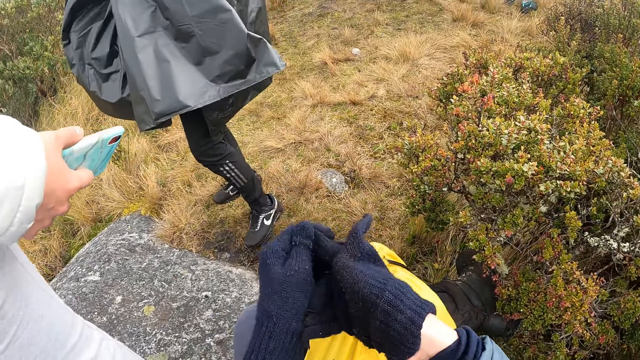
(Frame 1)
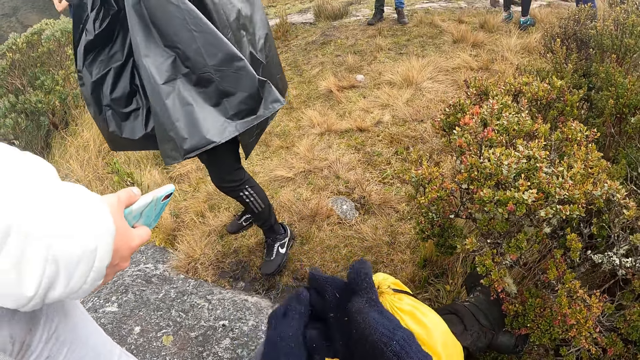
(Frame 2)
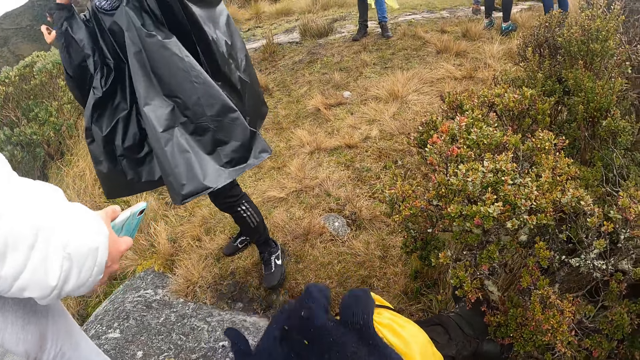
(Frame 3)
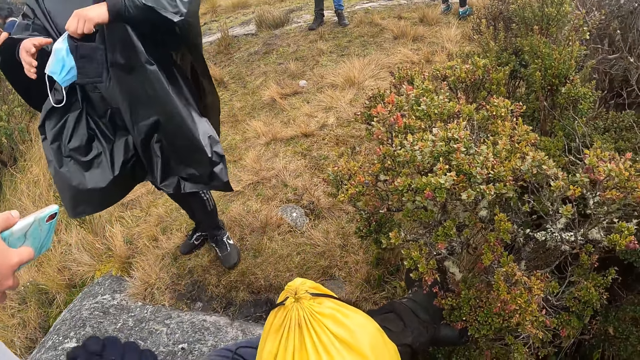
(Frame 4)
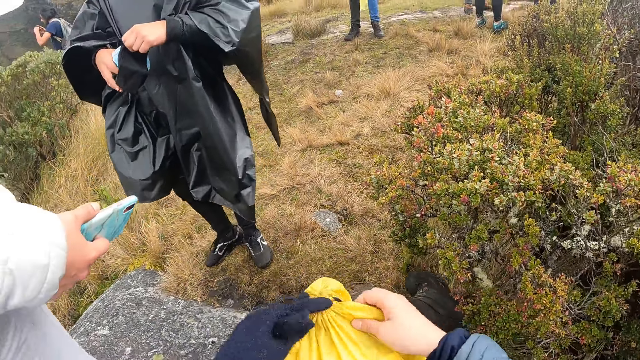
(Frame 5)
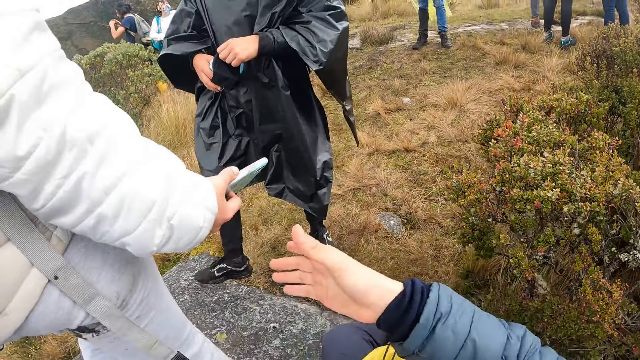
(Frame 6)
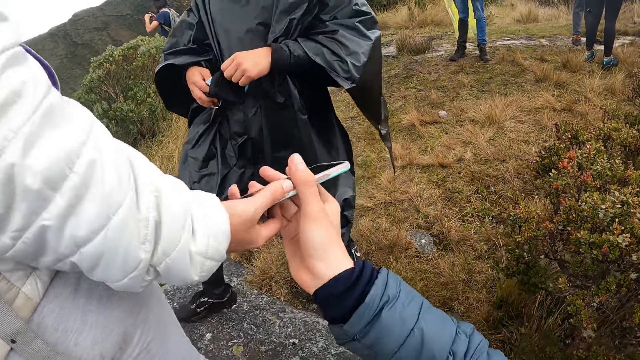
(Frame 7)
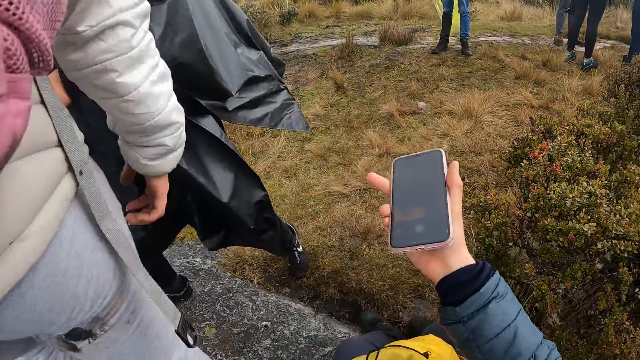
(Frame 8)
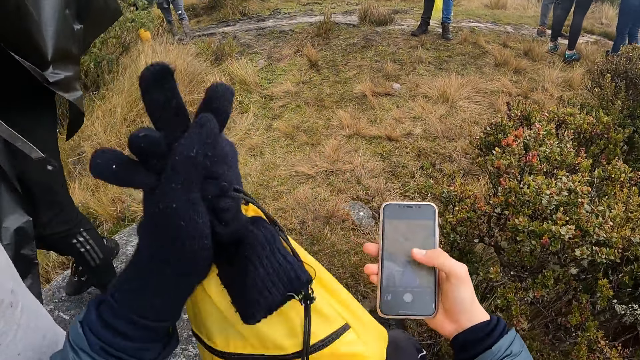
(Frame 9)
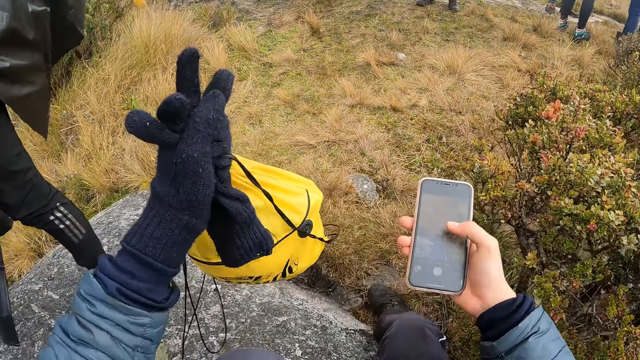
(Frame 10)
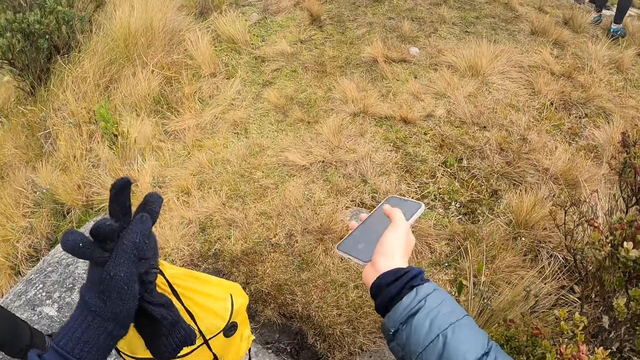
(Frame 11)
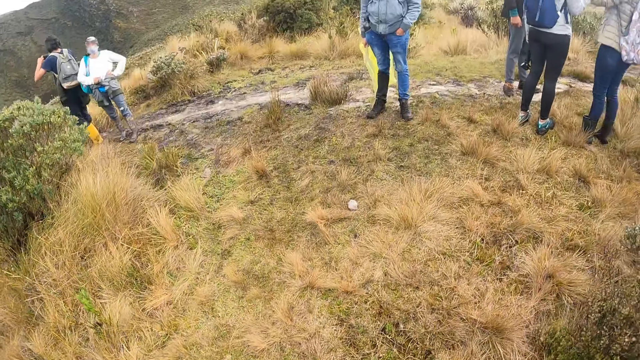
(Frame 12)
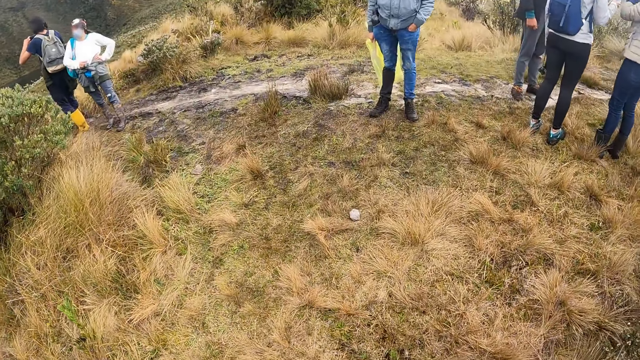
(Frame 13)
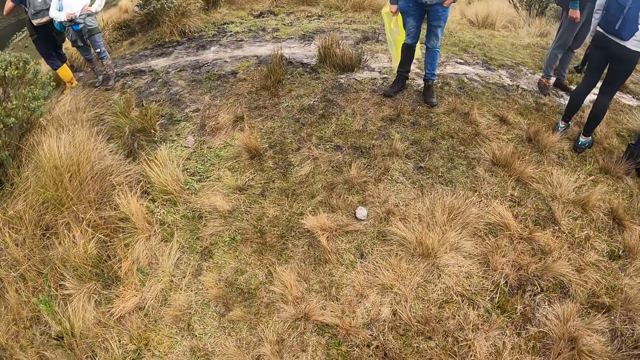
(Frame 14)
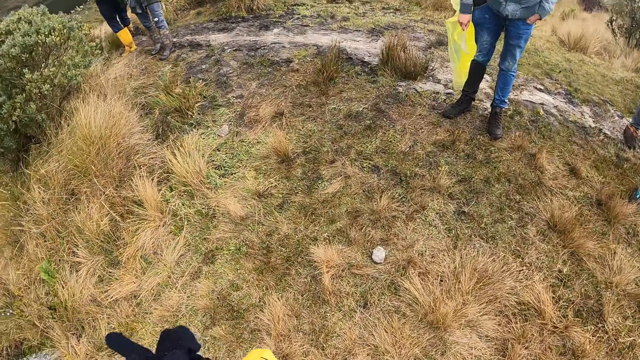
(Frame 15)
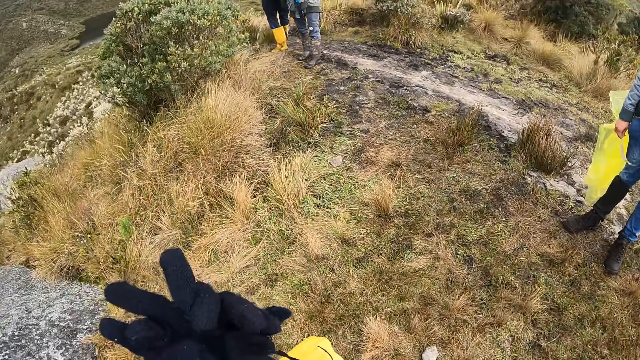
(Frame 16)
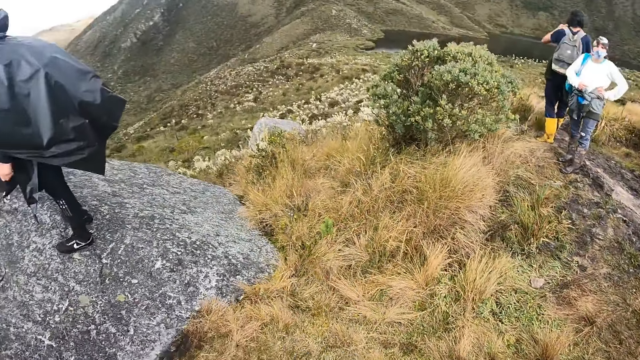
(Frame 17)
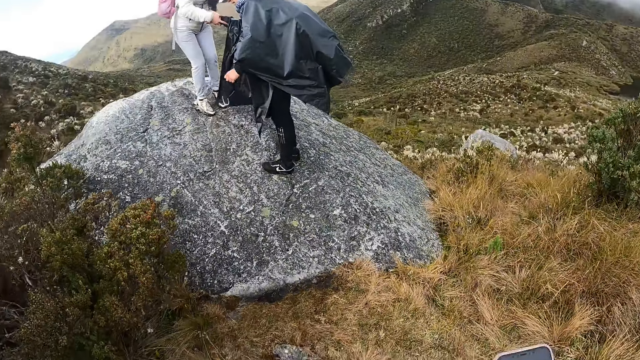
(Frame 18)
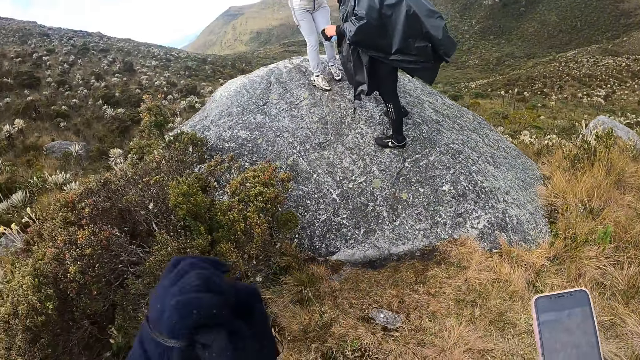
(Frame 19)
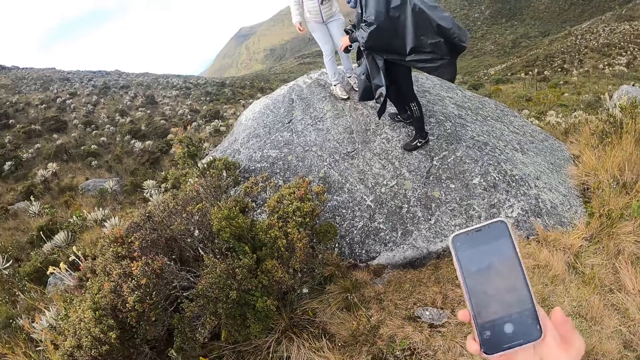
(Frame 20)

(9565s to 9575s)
A woman gives a phone to the camera wearer. They hold the phone. They stand up. They walk around the compound. They turn around.

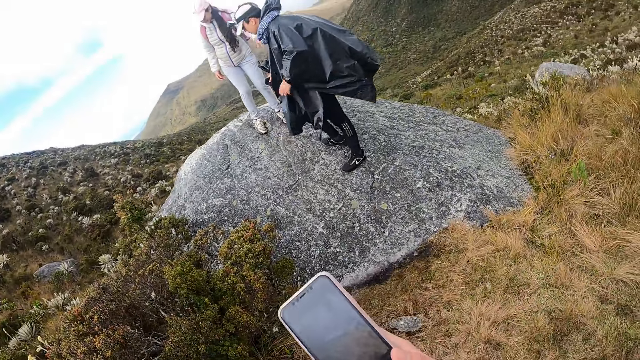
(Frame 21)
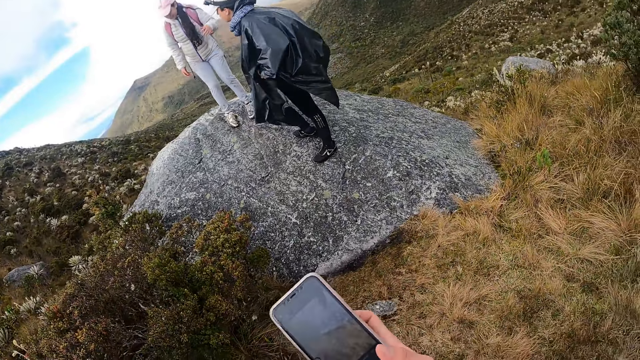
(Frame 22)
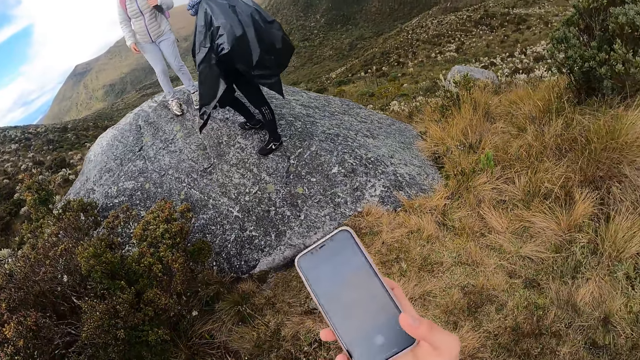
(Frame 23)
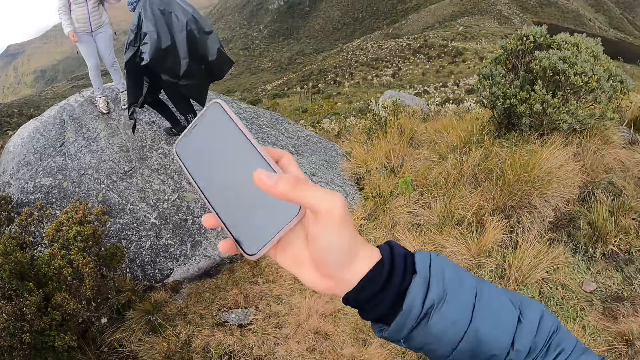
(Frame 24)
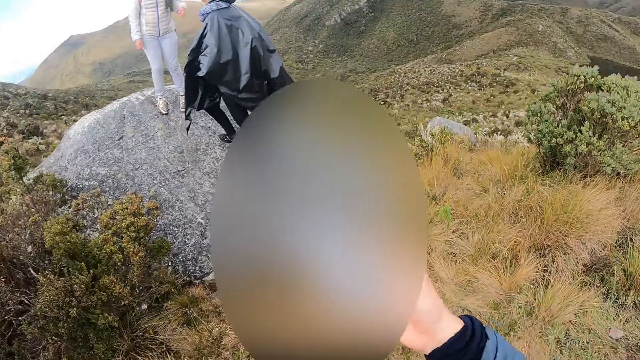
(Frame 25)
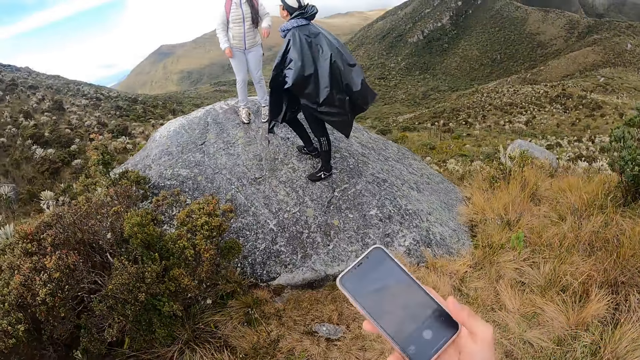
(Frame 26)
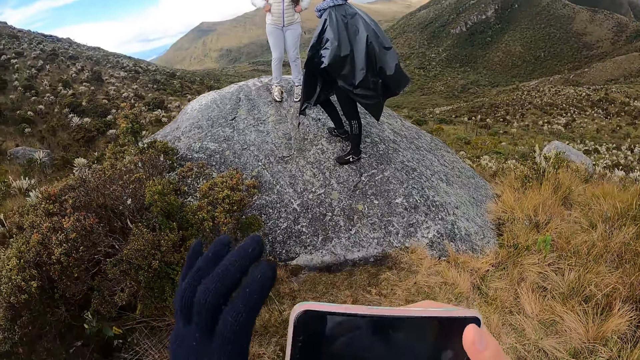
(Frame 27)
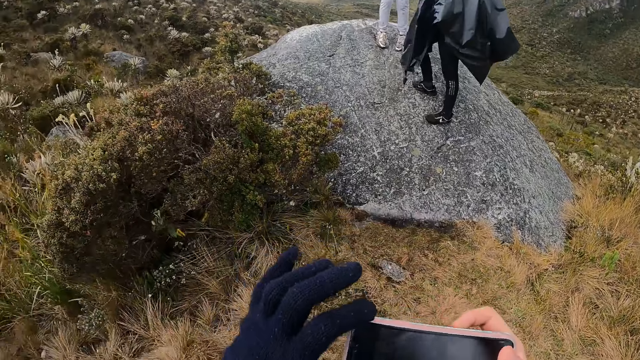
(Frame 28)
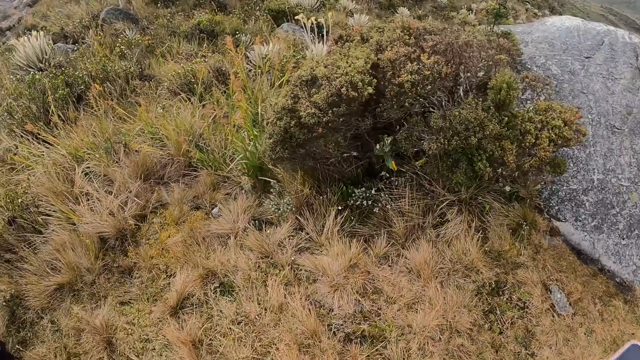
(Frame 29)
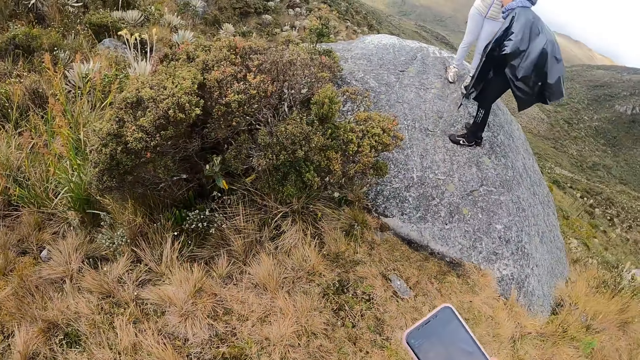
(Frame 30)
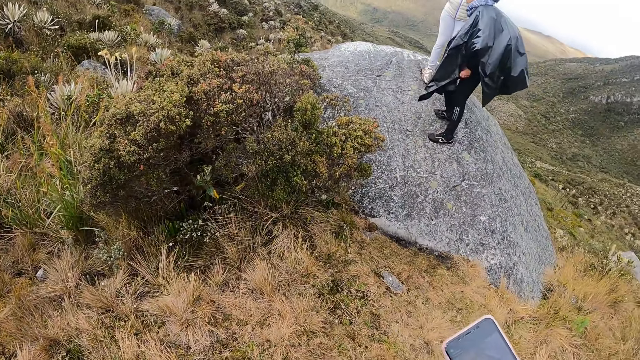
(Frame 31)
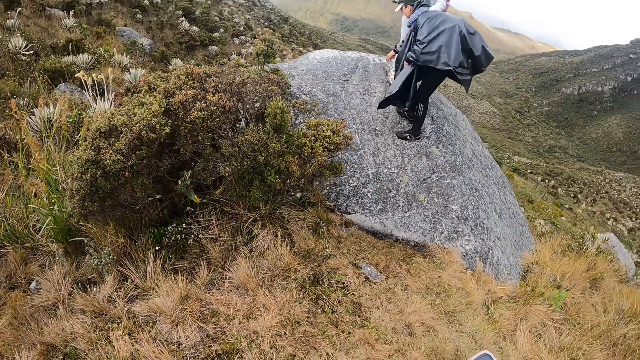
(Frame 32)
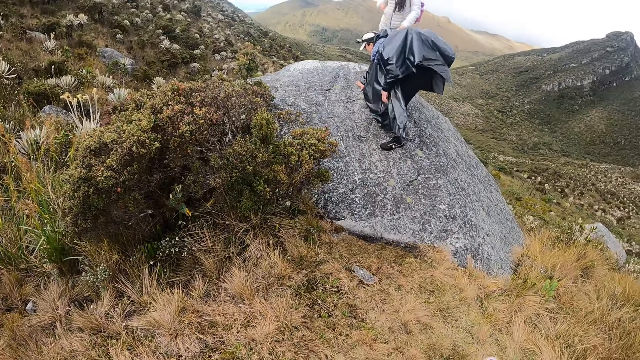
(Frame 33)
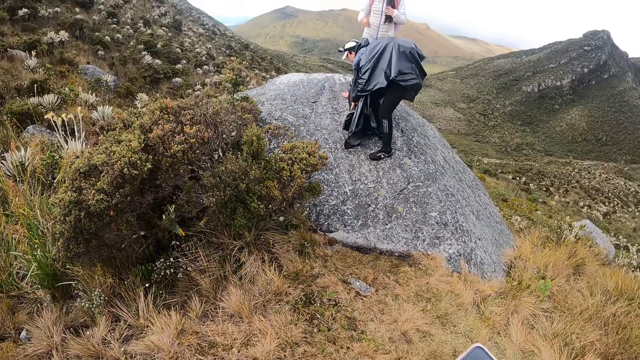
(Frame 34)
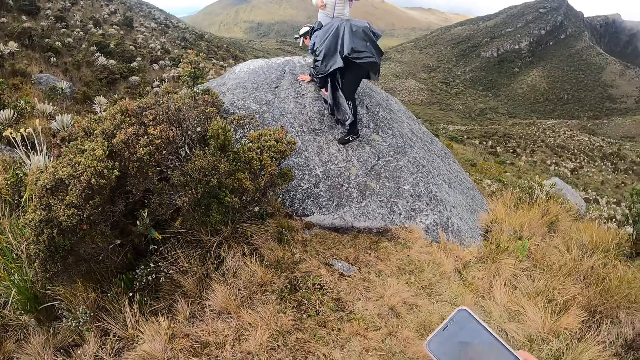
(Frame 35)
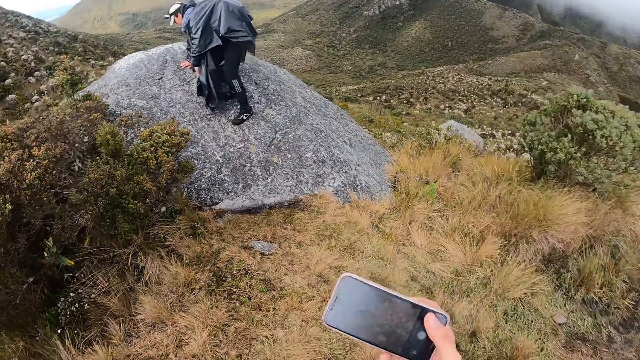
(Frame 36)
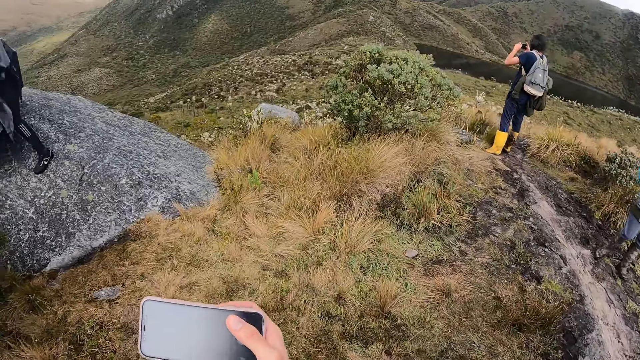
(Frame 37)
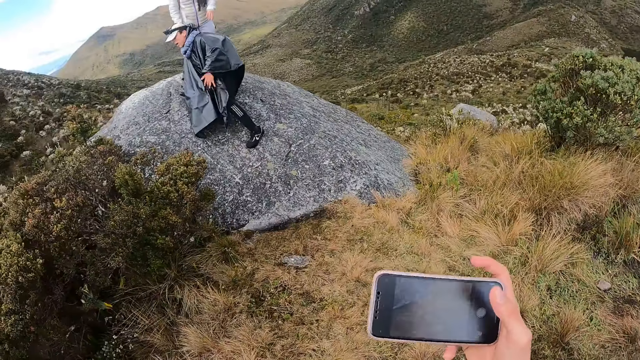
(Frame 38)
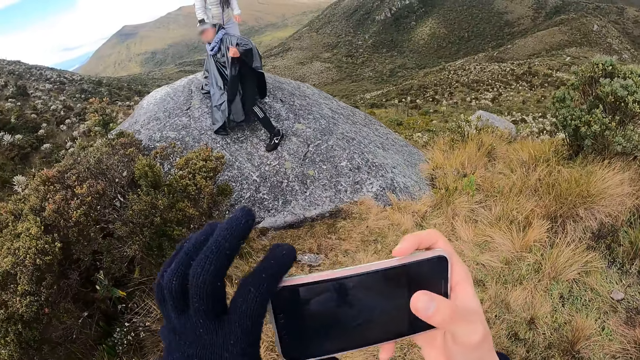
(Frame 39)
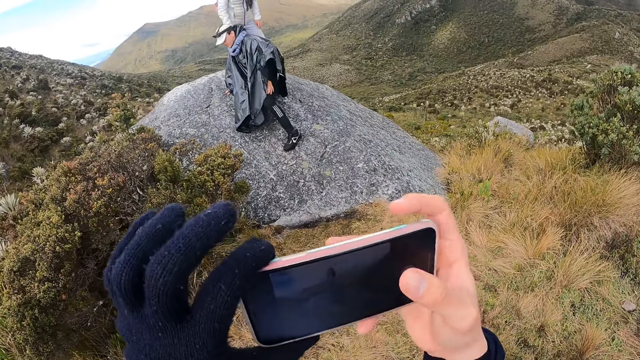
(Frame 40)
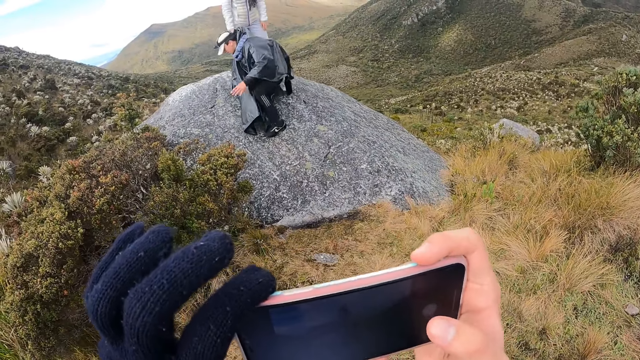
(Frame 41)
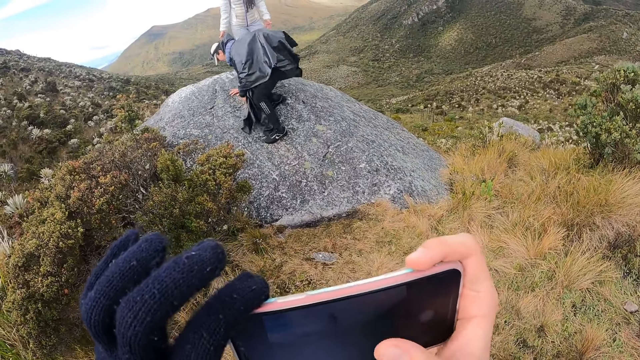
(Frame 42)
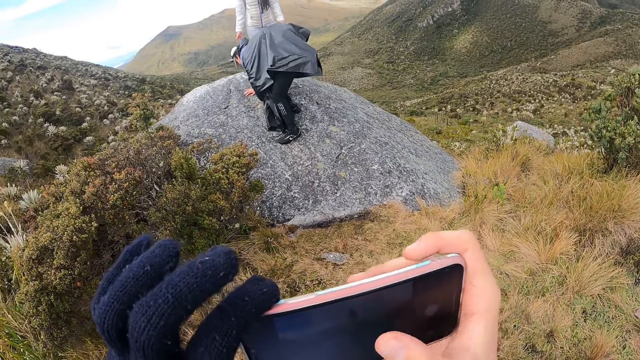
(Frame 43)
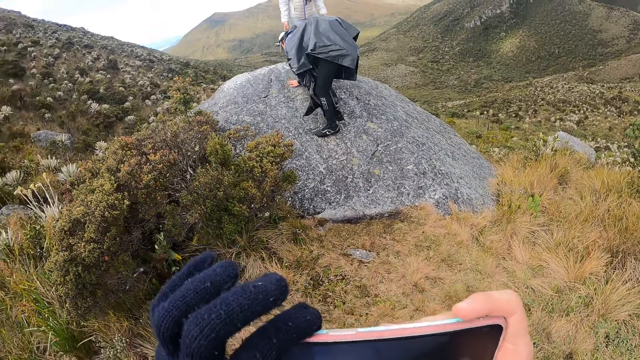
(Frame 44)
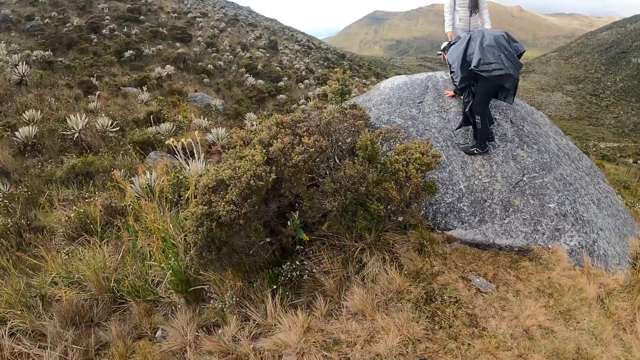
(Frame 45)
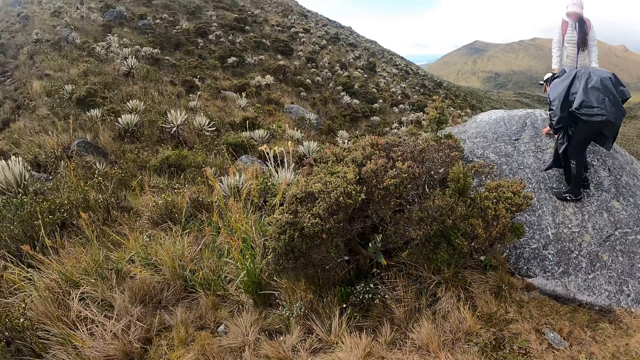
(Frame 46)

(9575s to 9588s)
The camera wearer operates the phone. They adjust the phone. They look around the compound. They hold the phone. They adjust the phone and operate the phone. A person stands on a stone.
